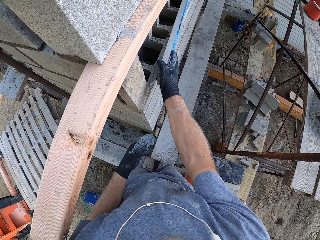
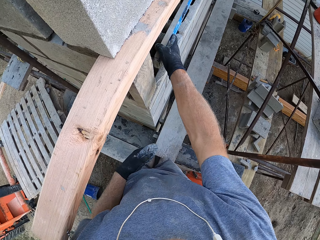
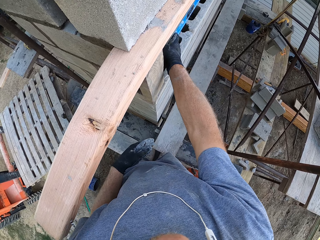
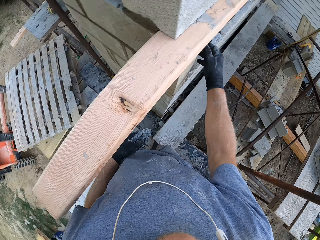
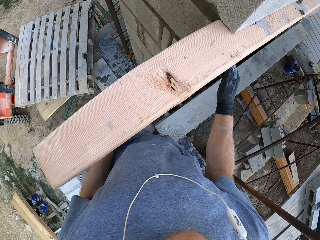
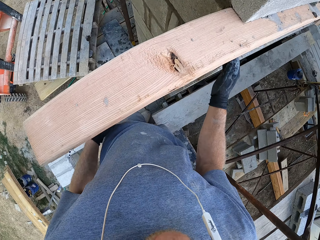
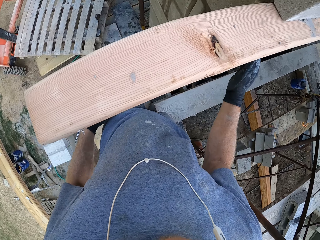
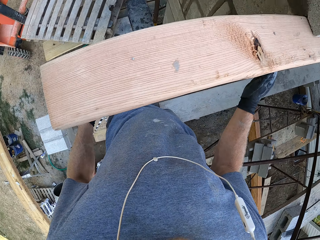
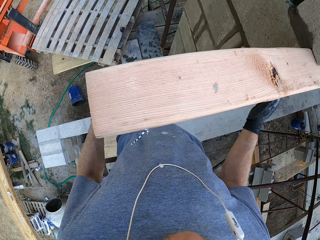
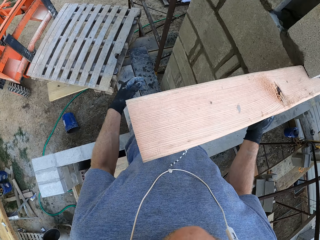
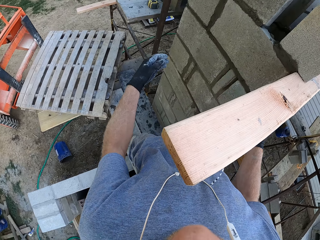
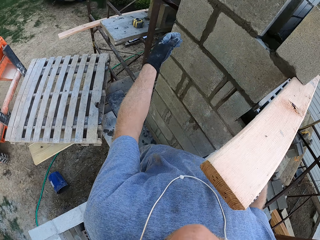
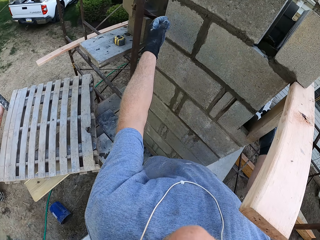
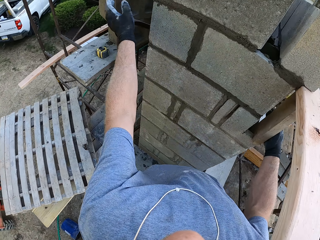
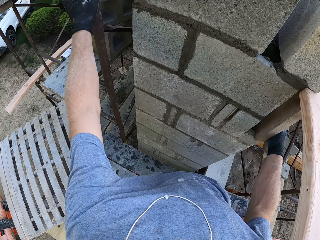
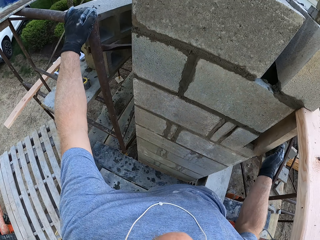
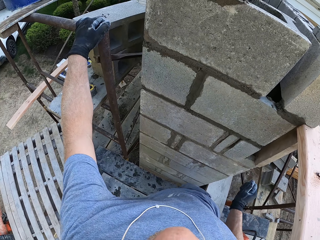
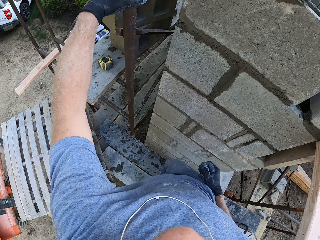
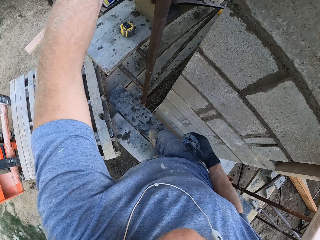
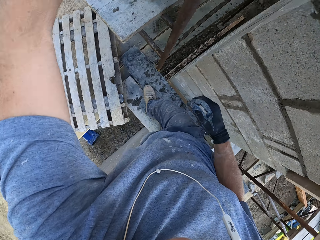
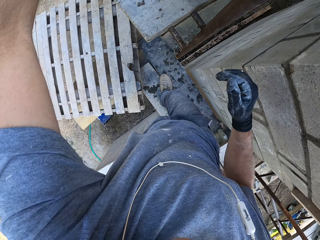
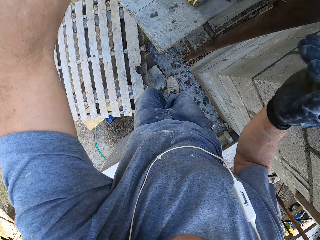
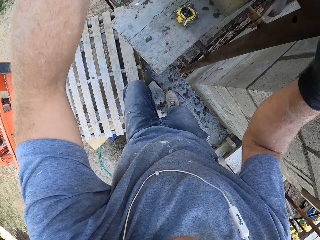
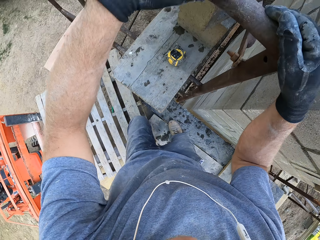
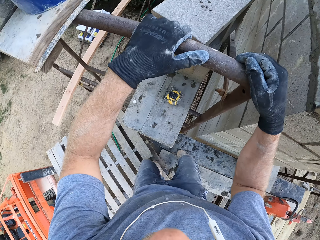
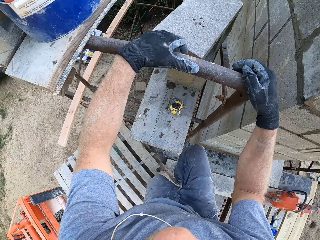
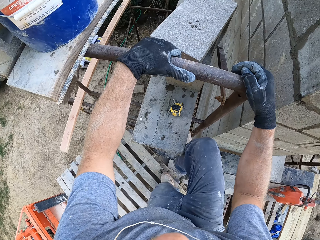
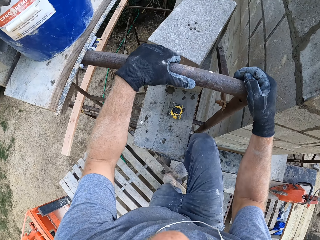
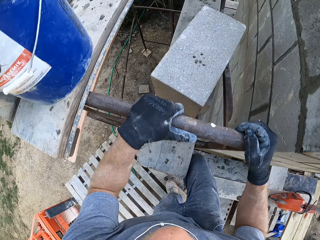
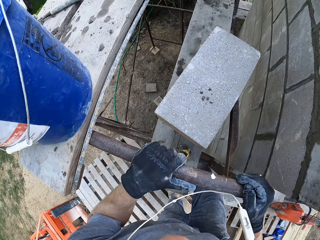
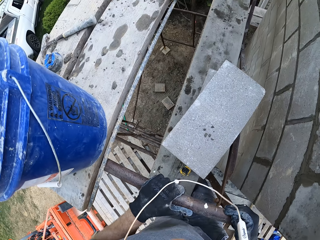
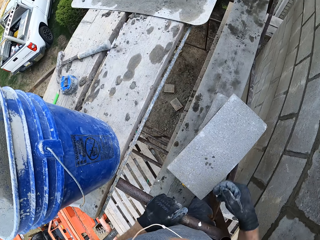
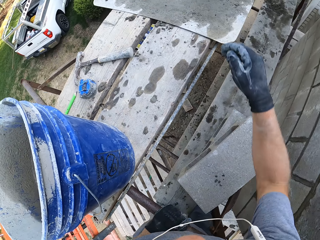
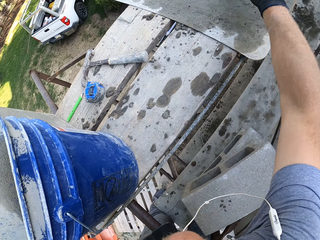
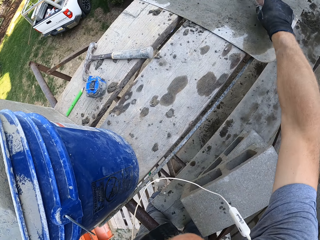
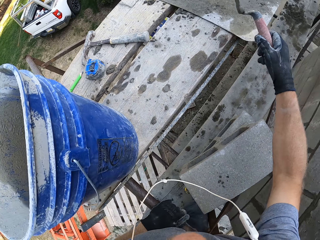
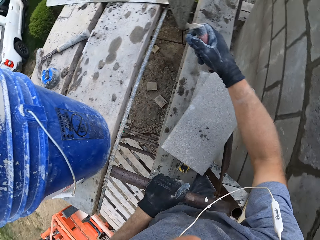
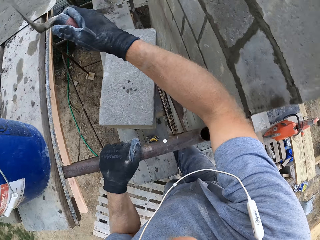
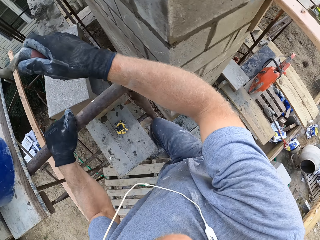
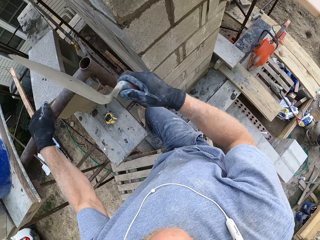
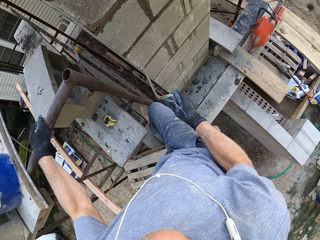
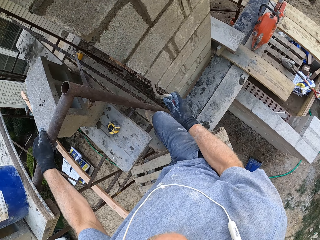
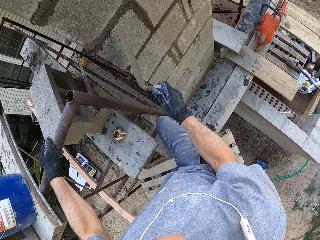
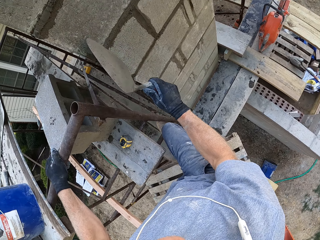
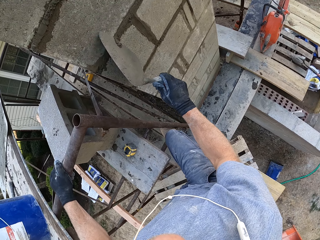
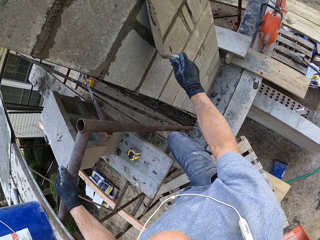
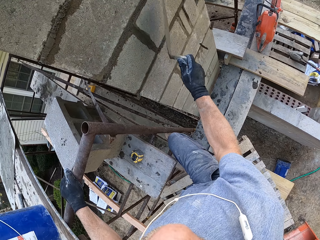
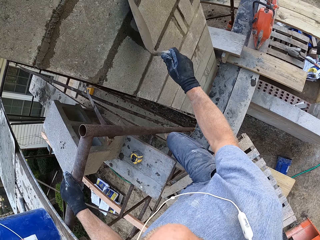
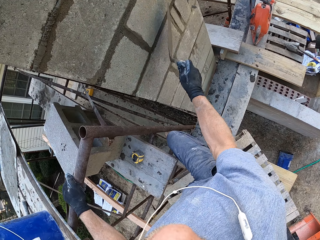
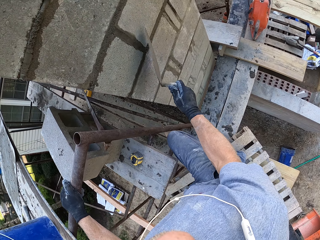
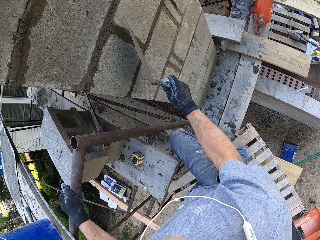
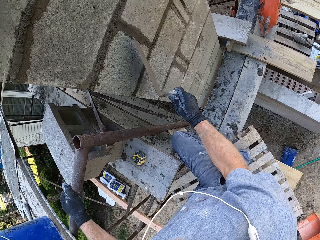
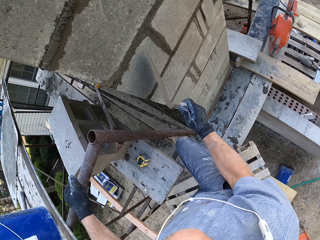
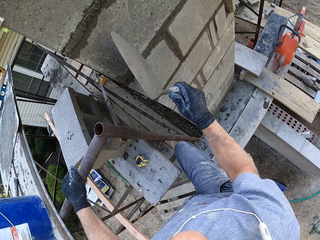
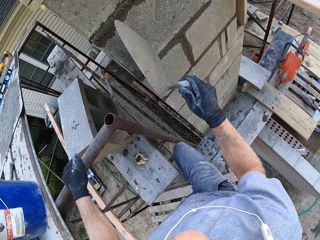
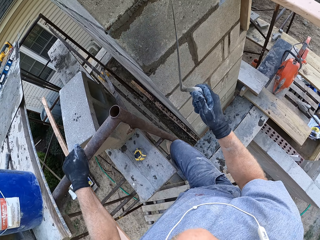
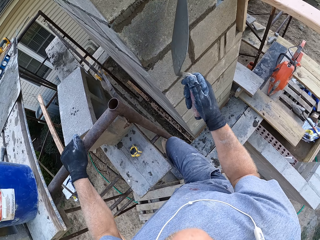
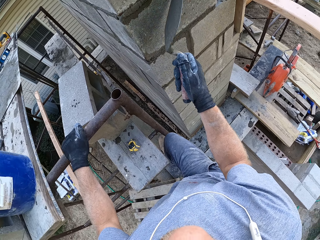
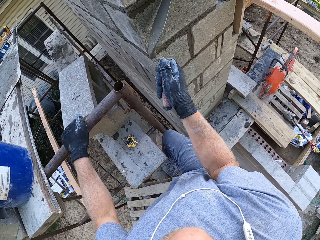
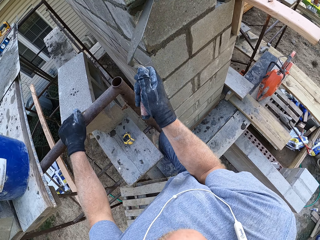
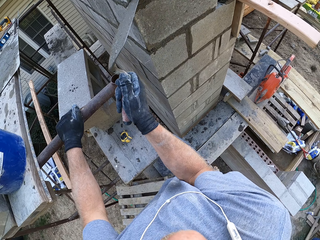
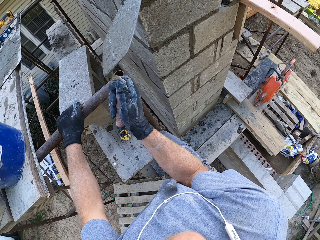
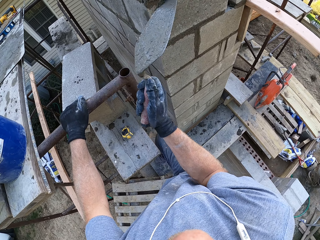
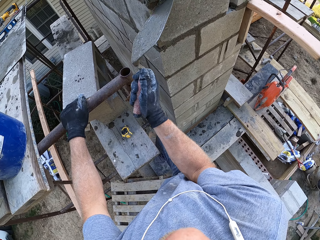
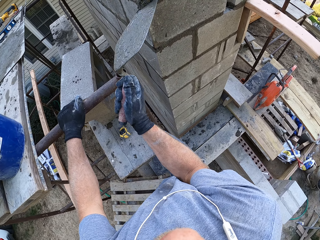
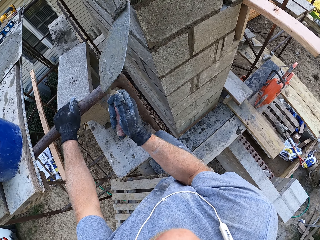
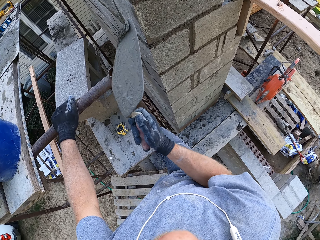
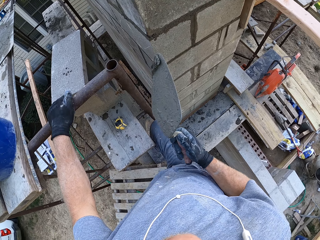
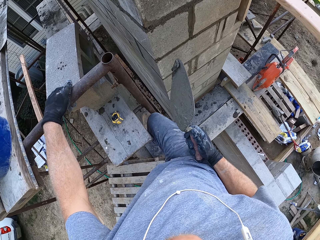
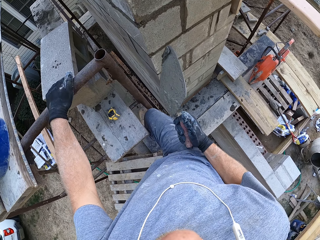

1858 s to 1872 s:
The camera wearer holds on the metal. They walk around the compound. They climb on the building. They pick the masonry trowel. They remove mortar on the bricks. They plaster on the building.

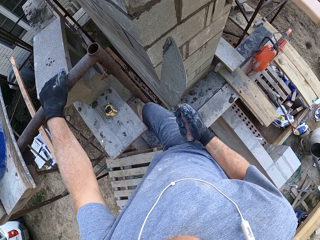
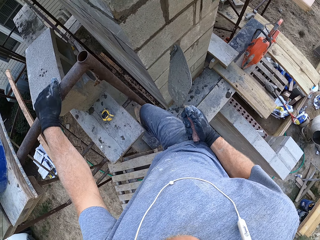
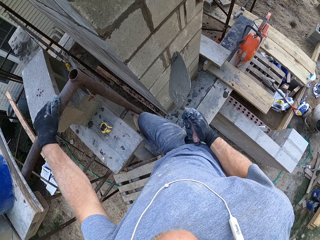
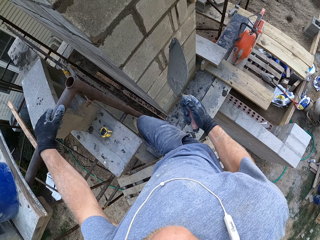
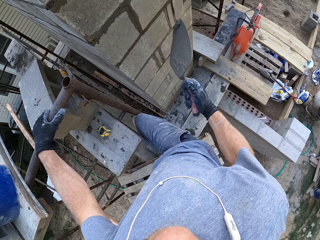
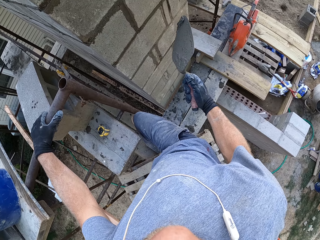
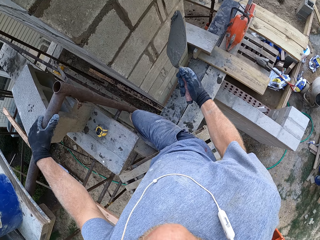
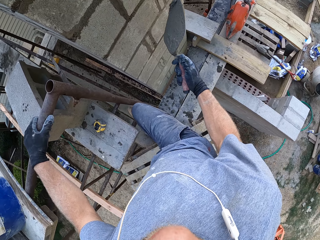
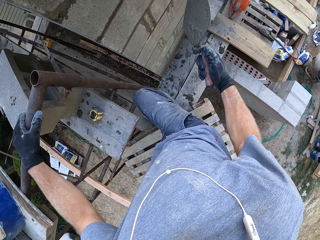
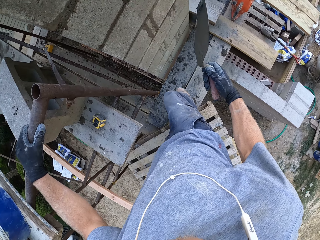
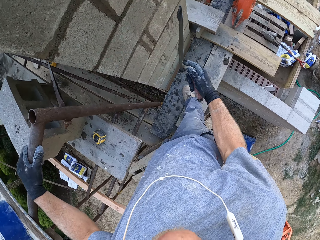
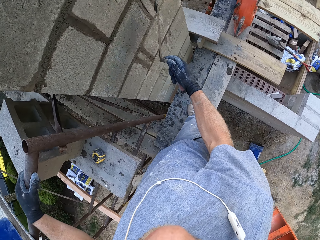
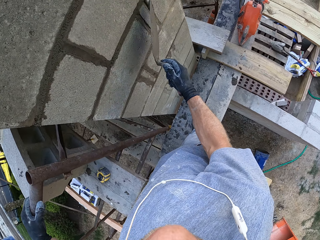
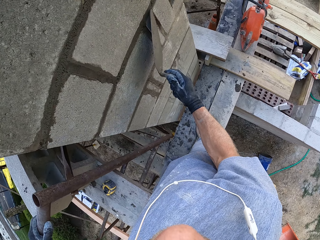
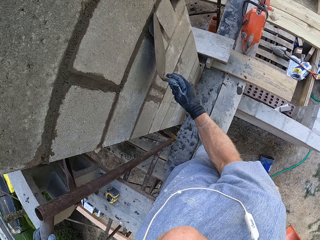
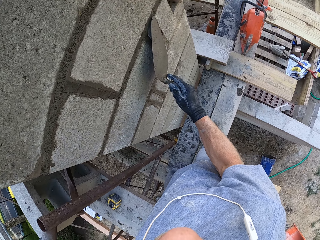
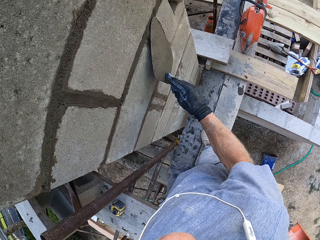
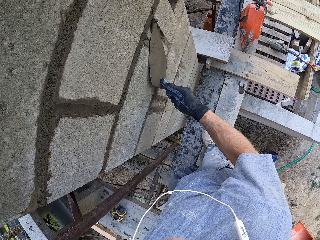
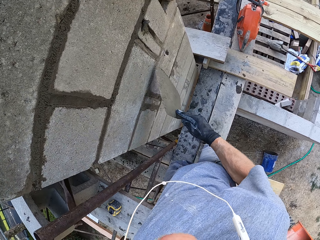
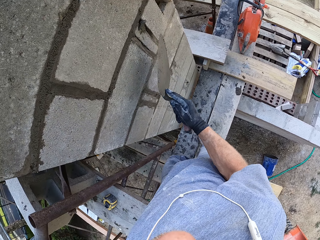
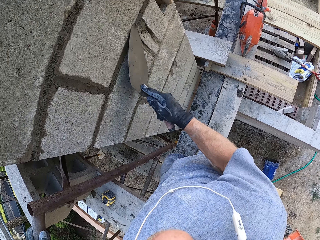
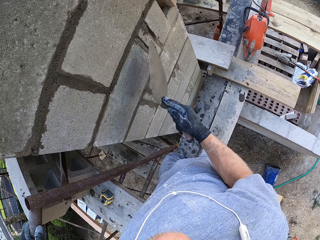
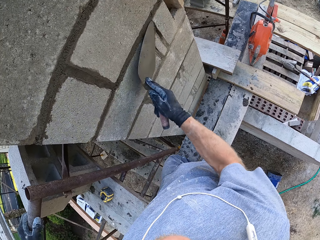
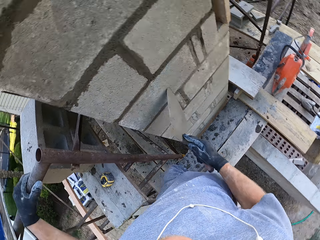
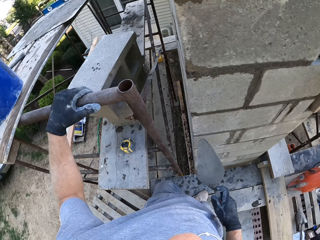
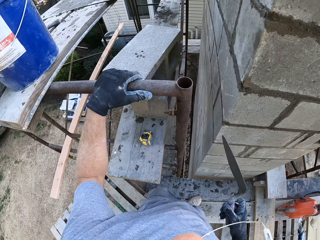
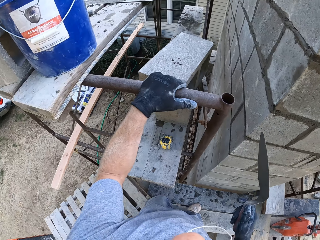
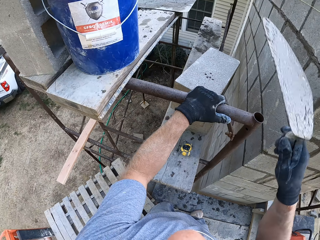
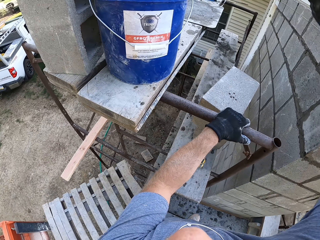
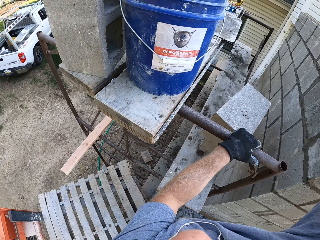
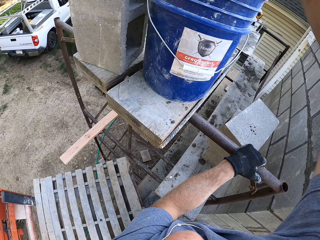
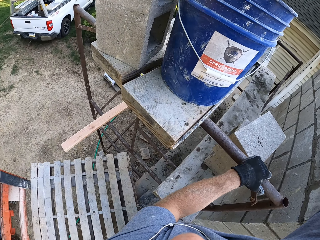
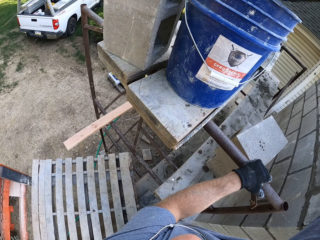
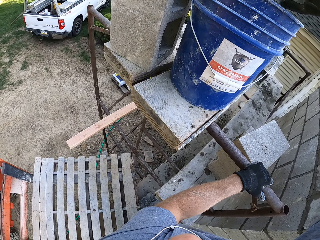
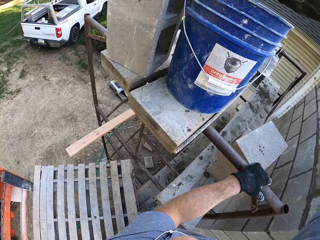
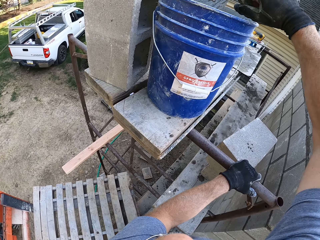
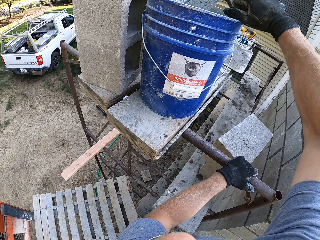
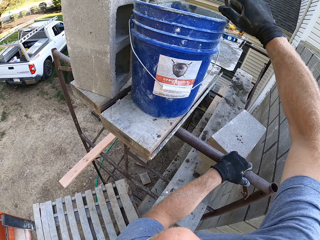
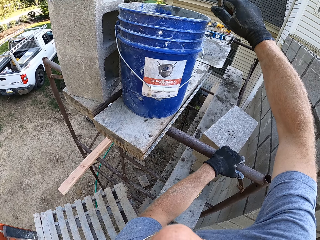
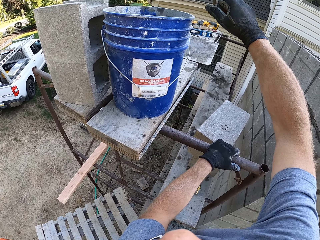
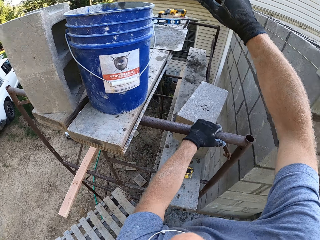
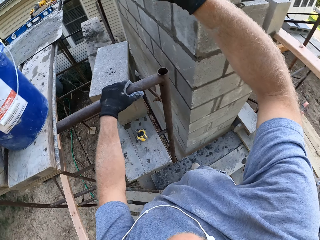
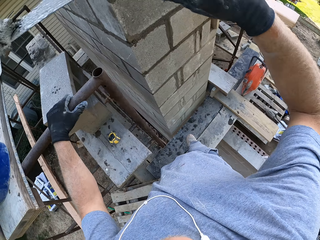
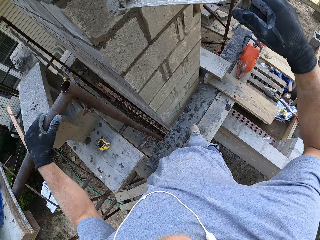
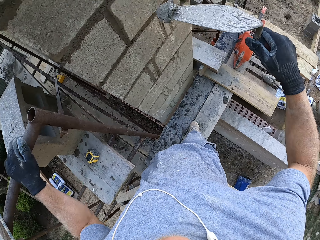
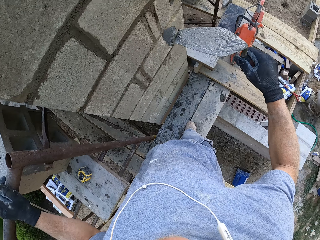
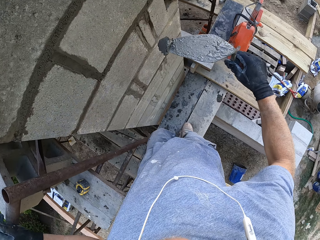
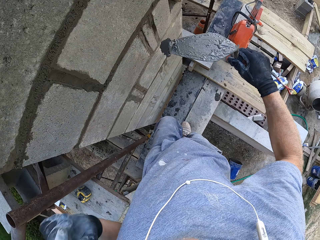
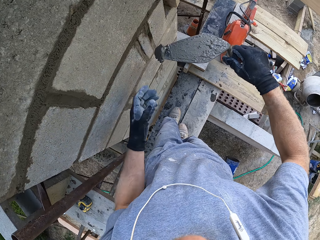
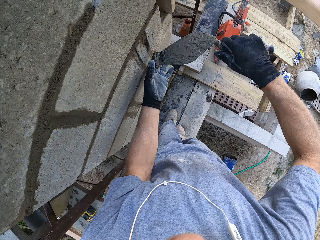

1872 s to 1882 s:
The camera wearer applies mortar on the bricks. They lift the trowel. They scoop the cement.
